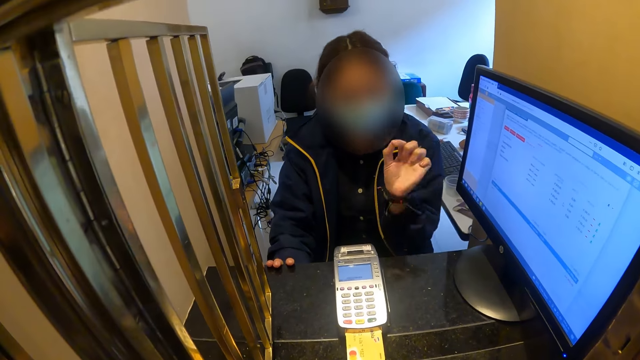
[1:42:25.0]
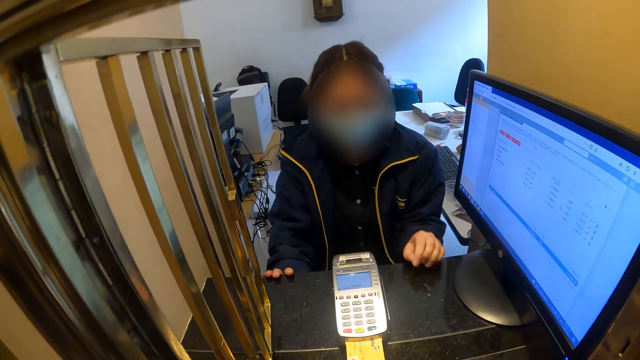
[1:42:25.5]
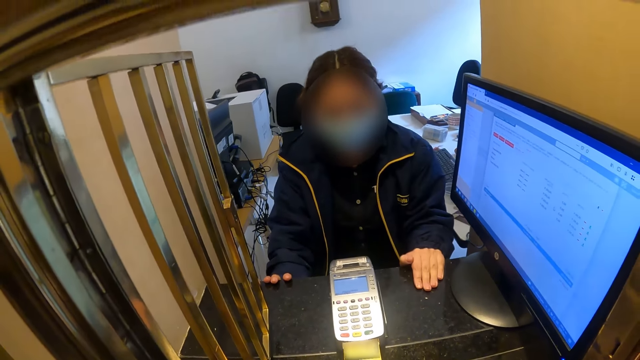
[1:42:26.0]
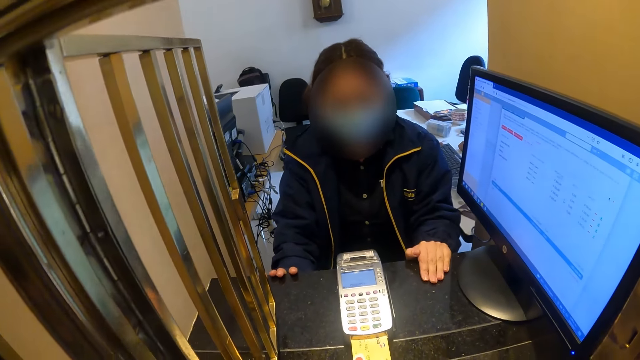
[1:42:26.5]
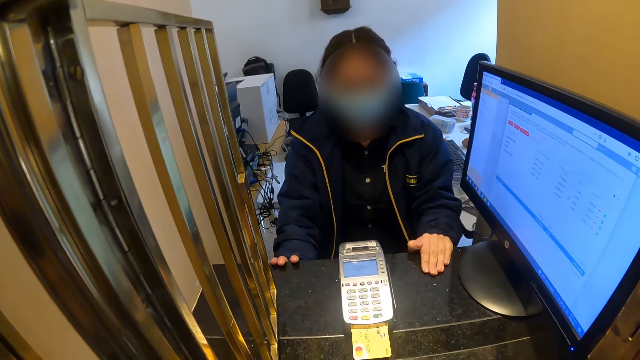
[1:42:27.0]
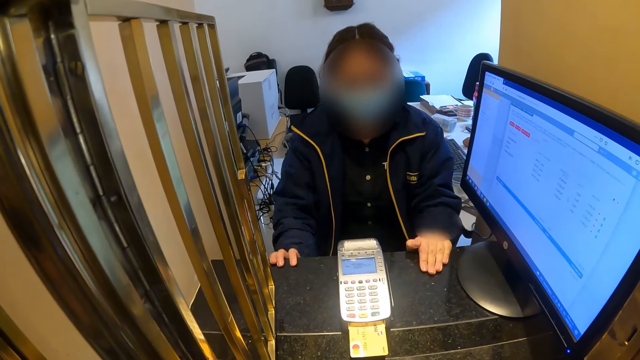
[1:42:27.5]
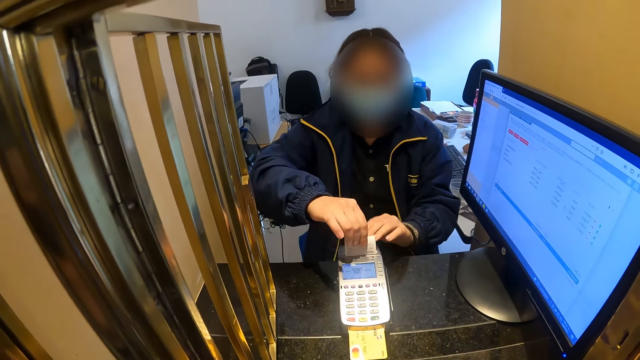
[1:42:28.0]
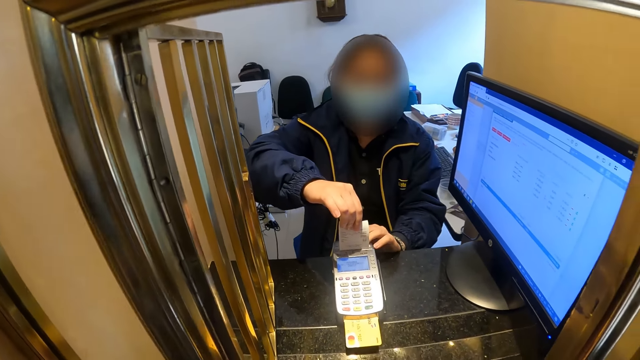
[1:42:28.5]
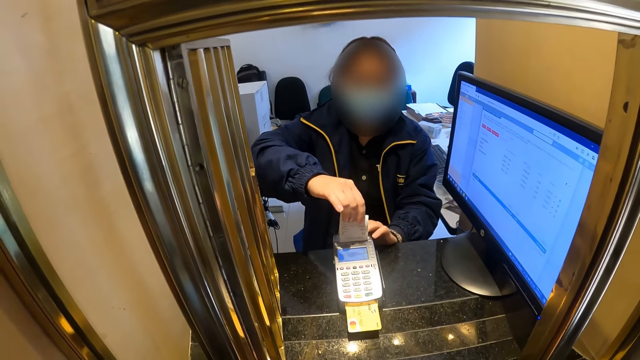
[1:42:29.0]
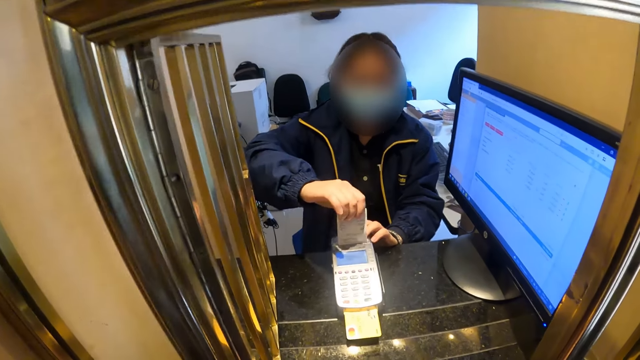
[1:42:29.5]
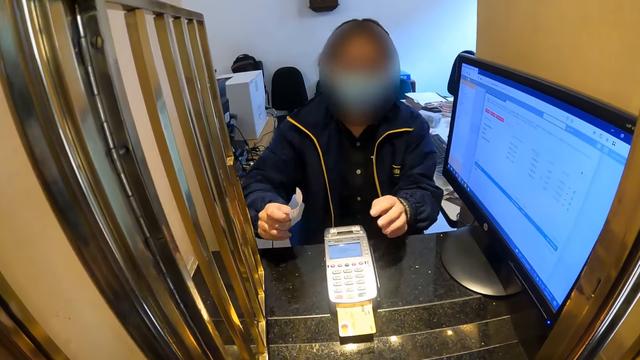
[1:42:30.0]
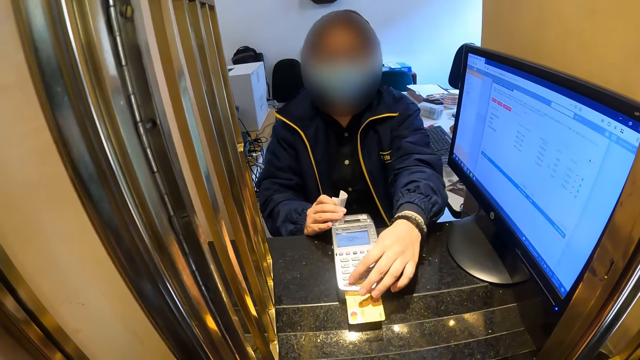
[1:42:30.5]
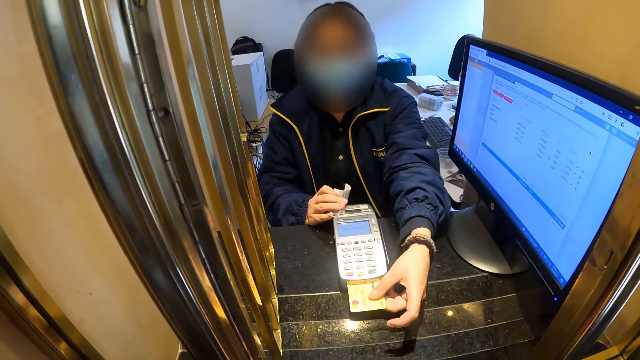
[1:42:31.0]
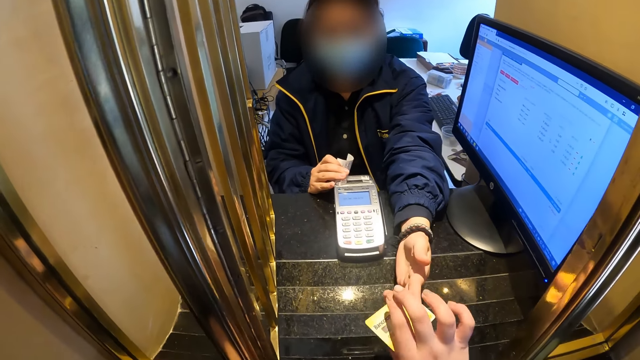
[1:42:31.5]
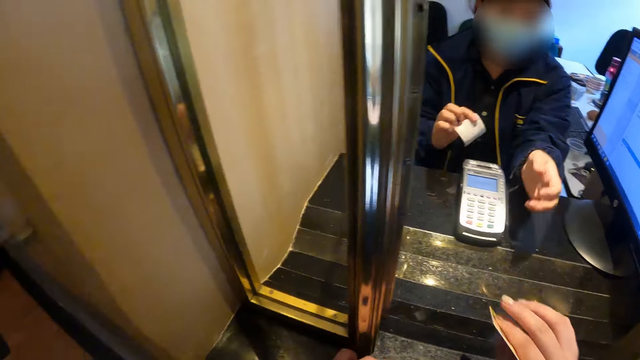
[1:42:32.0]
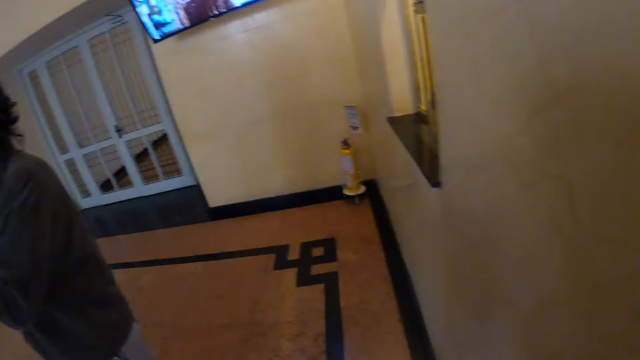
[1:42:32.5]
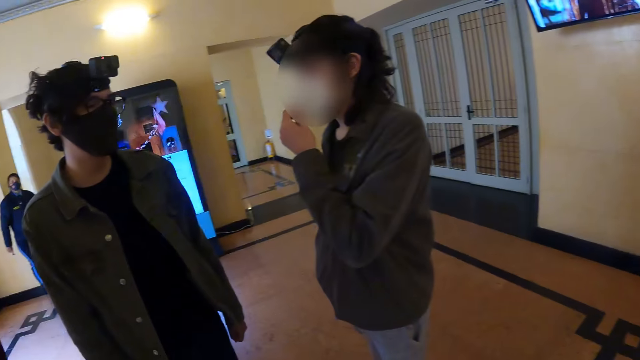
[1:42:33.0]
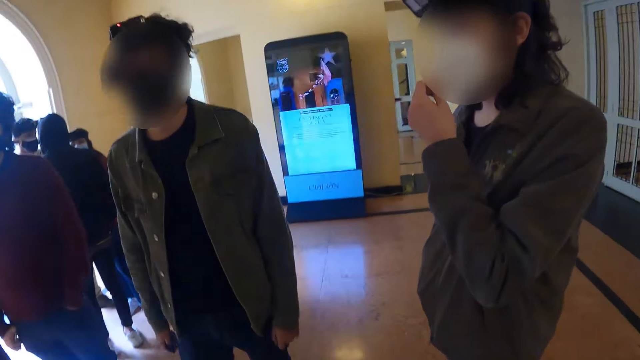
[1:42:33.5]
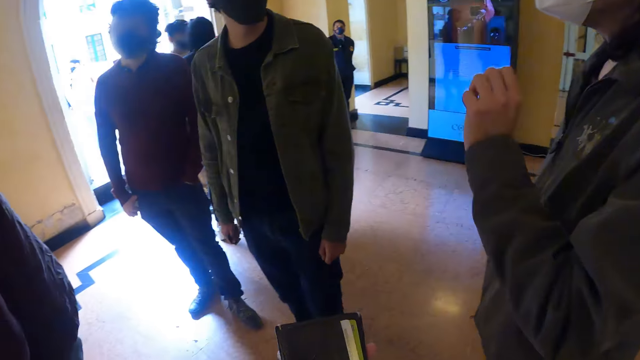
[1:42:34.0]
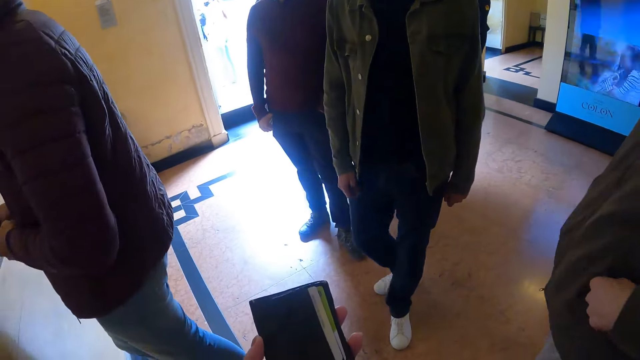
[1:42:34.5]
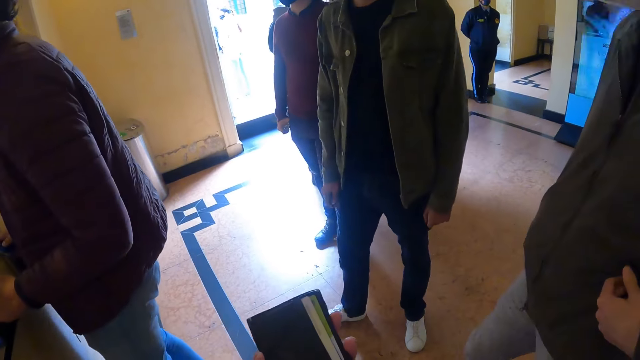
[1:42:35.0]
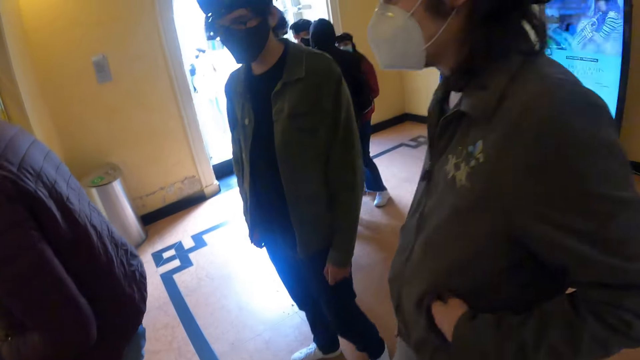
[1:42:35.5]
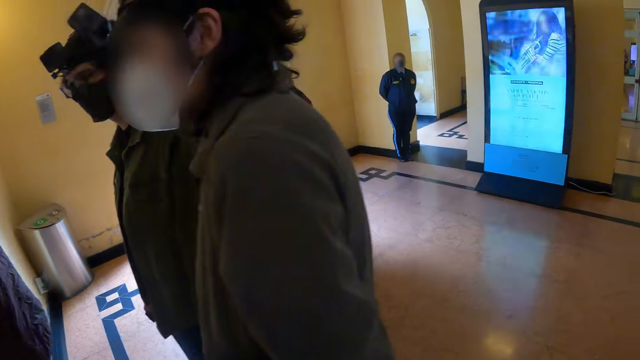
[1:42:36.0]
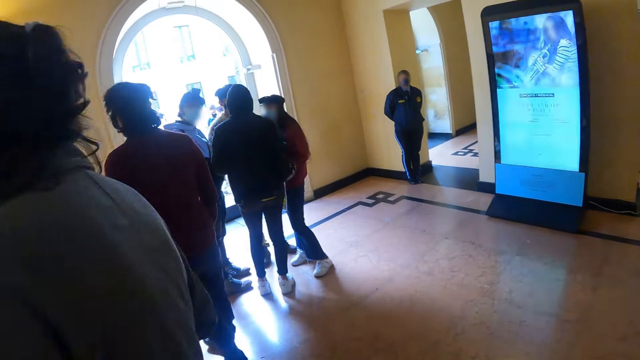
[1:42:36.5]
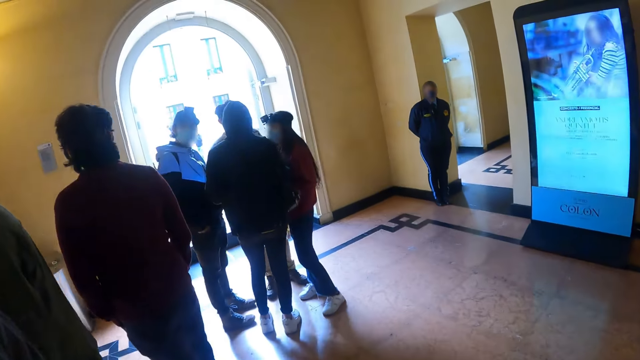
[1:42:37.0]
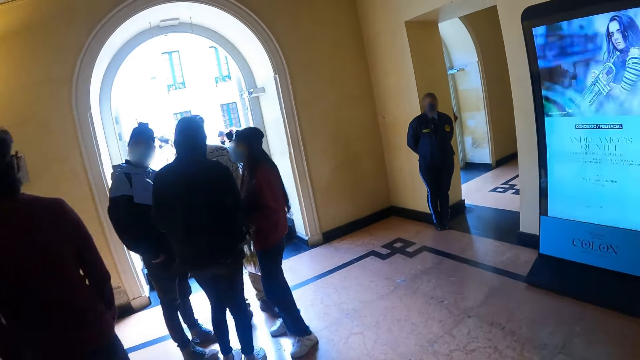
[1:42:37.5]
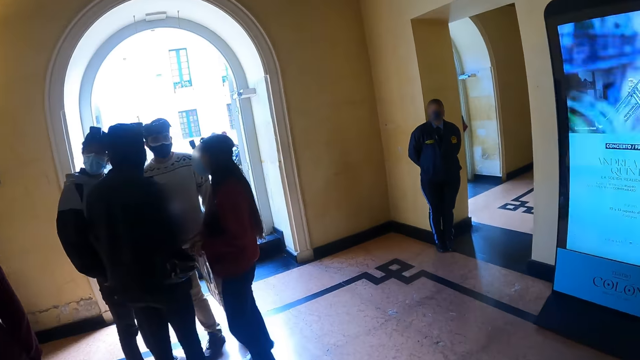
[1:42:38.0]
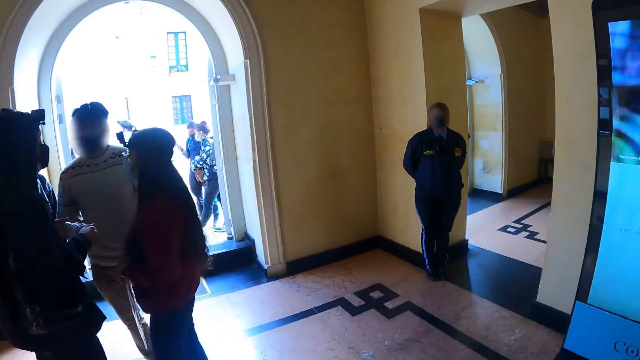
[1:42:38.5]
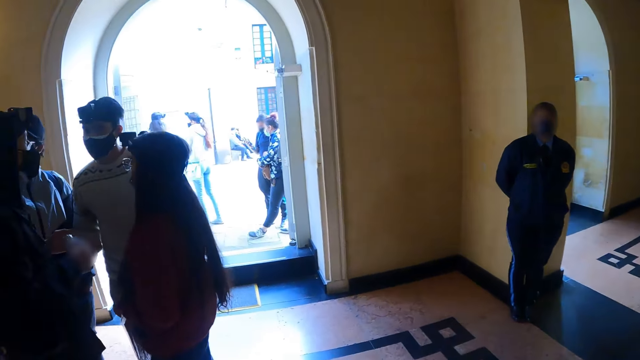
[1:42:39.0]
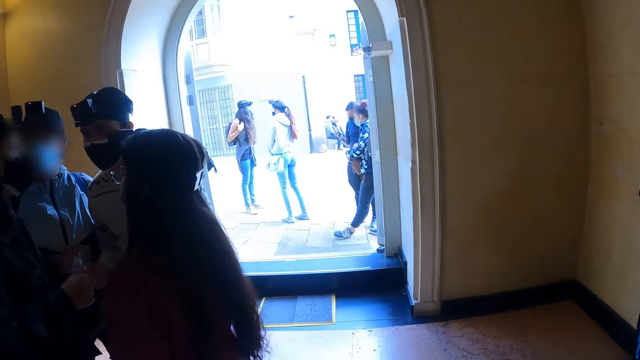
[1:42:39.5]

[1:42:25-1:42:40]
A woman gestures with her hand and puts down her hand. The woman removes the receipt from the credit card machine or micro ATM. The woman tears the receipt from the micro ATM. The woman removes the credit card from the credit card machine. The woman dials the micro ATM. The woman gives the credit card to the camera wearer. The camera wearer takes the card from the woman. They turn to the other side. They hold a wallet. They put the card in the wallet. They walk around the room.

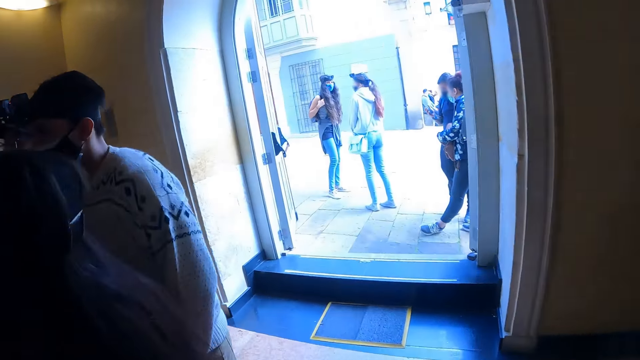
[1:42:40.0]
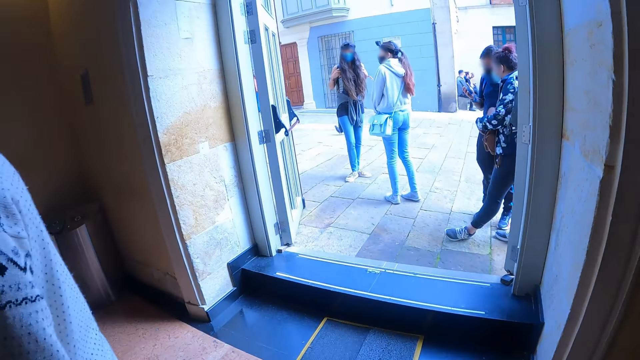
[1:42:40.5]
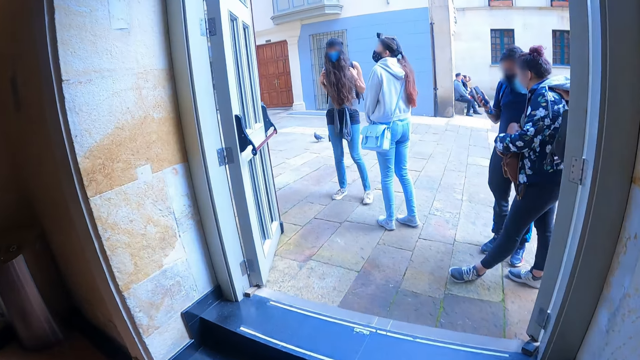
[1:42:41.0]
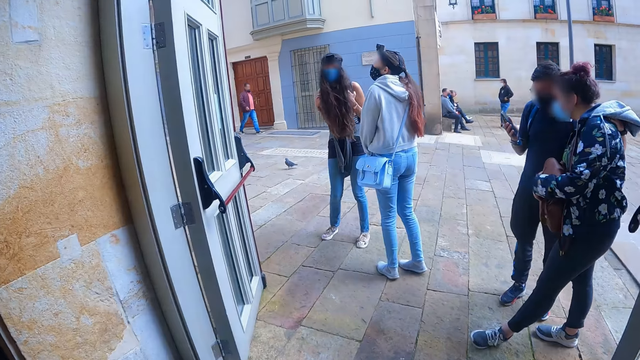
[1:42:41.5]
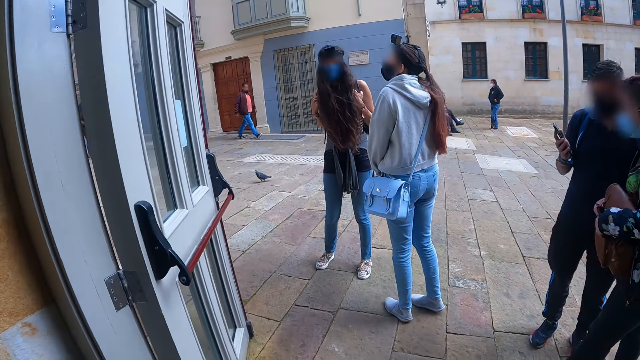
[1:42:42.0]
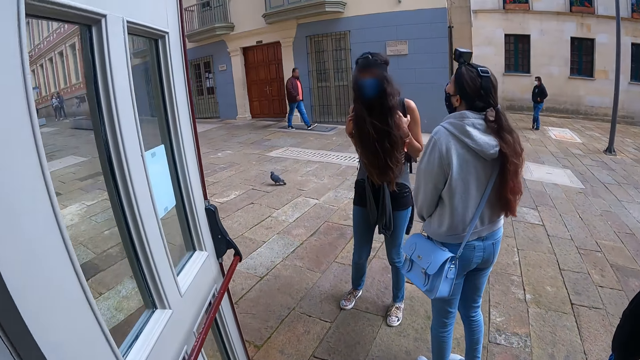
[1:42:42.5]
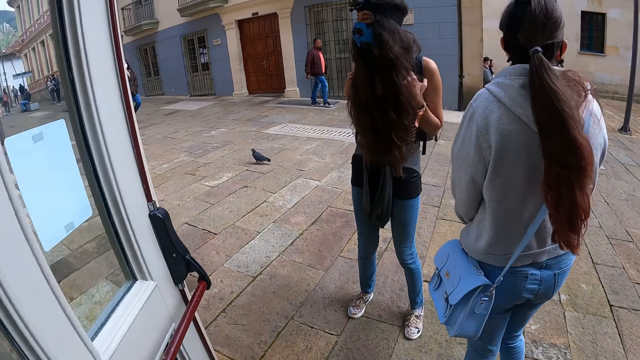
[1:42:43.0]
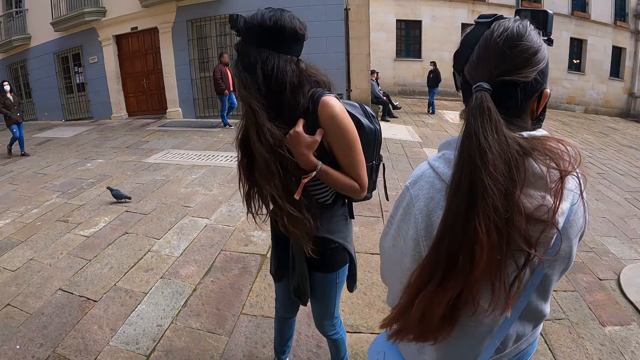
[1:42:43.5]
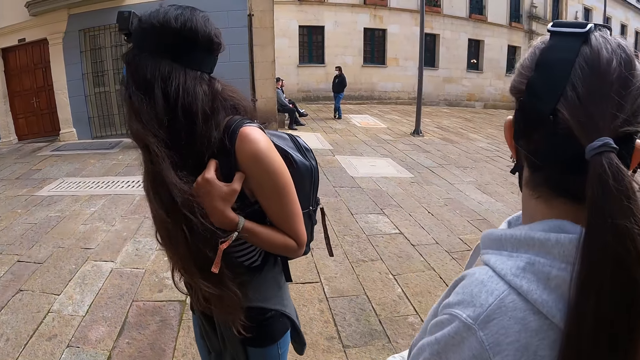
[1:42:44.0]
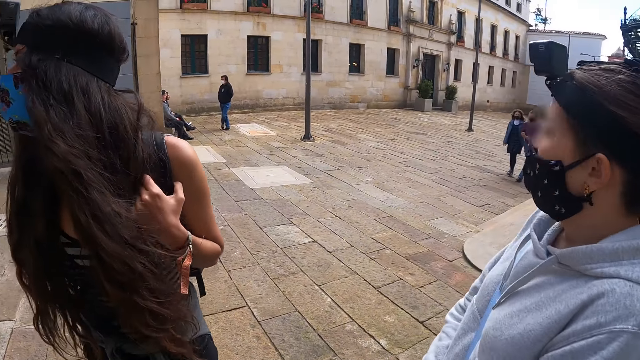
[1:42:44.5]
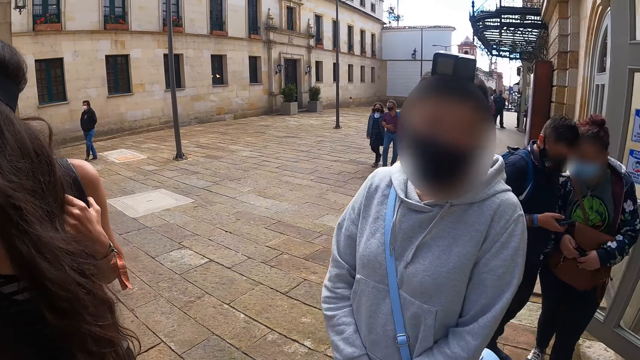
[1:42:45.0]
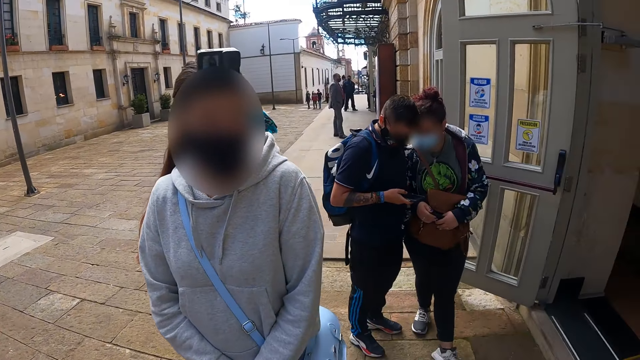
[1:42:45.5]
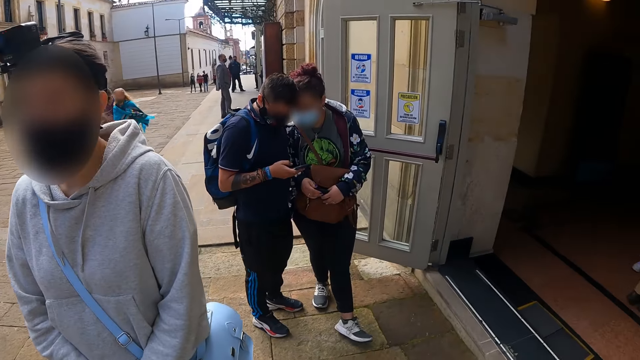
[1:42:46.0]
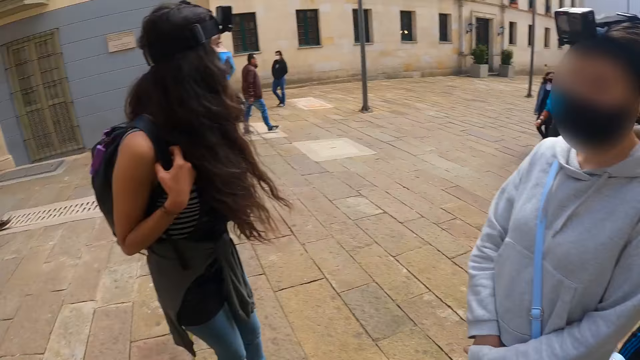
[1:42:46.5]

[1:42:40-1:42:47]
The camera wearer walks out of the room. They look around the room.
